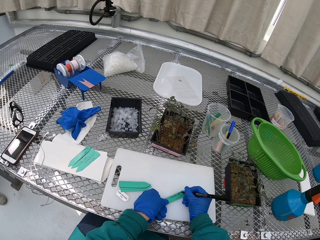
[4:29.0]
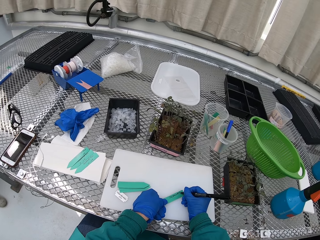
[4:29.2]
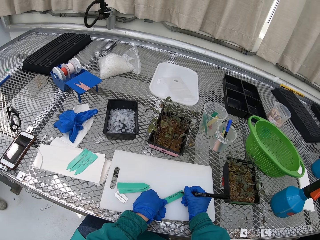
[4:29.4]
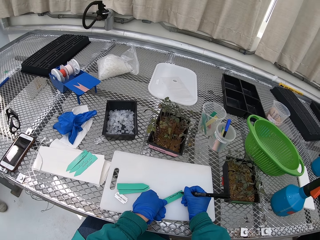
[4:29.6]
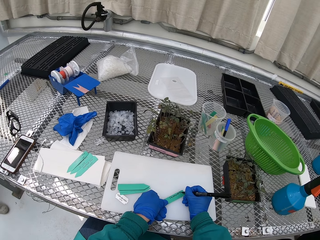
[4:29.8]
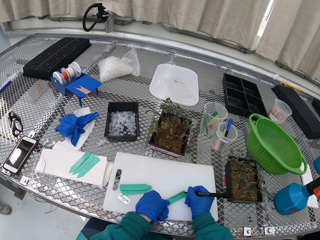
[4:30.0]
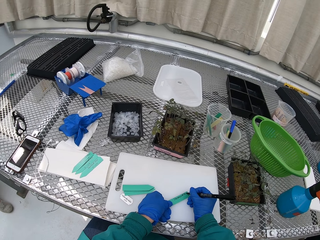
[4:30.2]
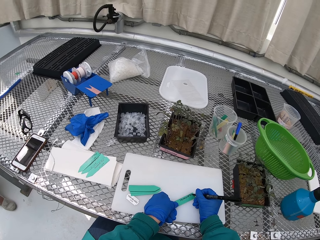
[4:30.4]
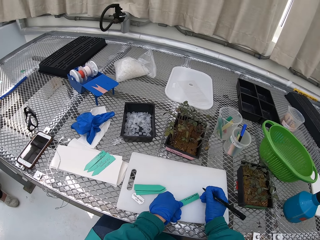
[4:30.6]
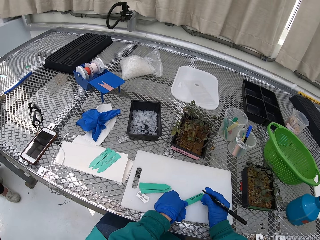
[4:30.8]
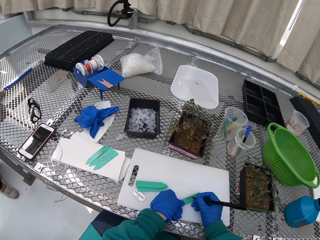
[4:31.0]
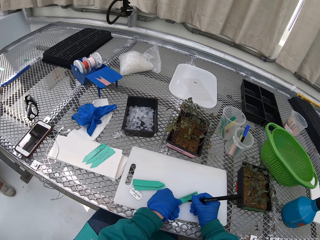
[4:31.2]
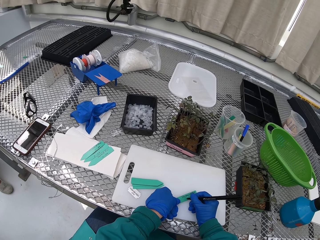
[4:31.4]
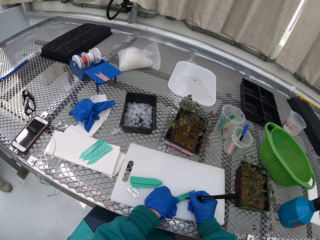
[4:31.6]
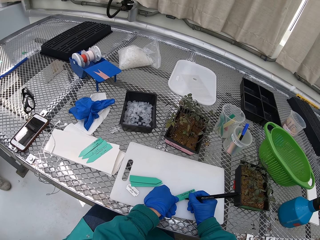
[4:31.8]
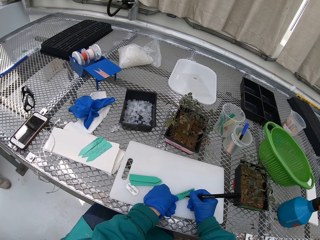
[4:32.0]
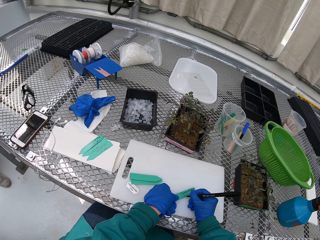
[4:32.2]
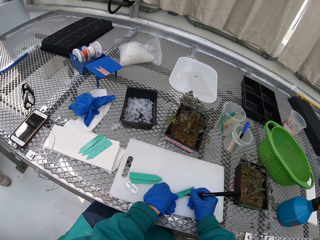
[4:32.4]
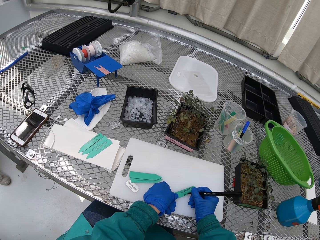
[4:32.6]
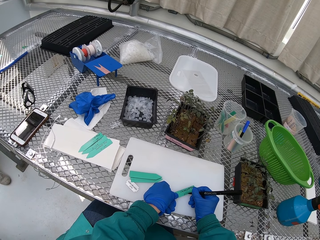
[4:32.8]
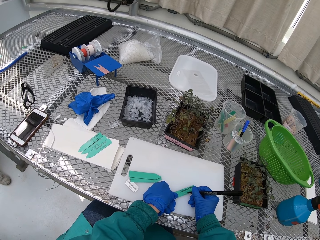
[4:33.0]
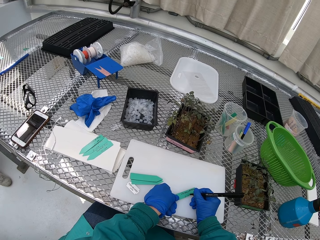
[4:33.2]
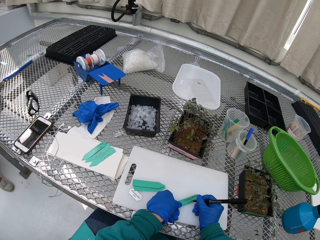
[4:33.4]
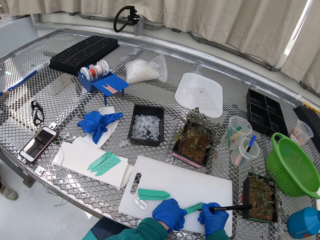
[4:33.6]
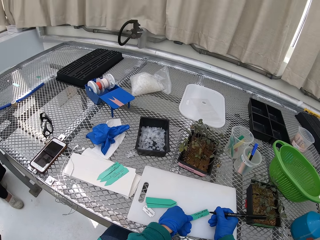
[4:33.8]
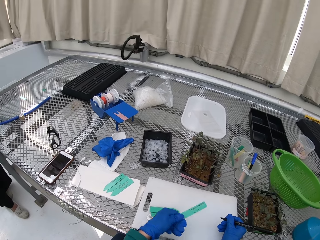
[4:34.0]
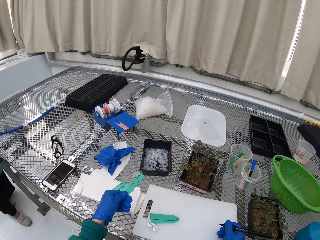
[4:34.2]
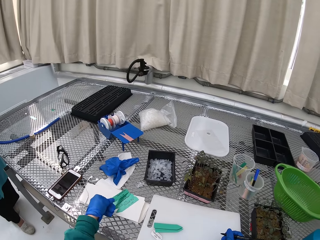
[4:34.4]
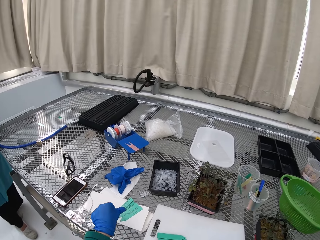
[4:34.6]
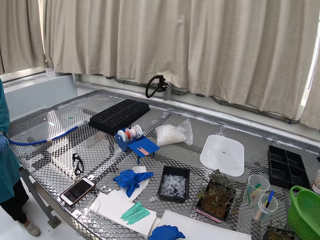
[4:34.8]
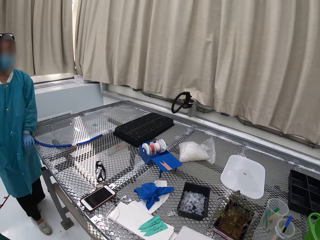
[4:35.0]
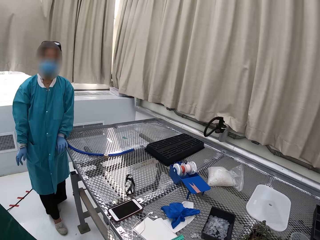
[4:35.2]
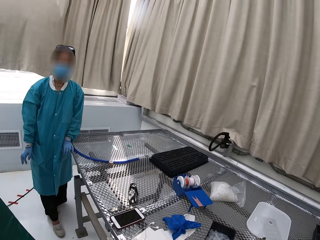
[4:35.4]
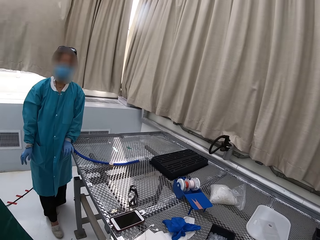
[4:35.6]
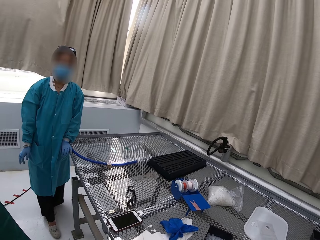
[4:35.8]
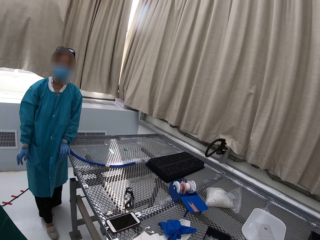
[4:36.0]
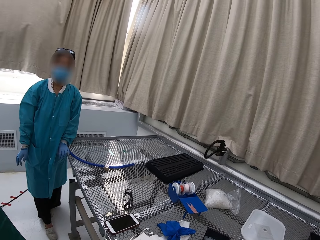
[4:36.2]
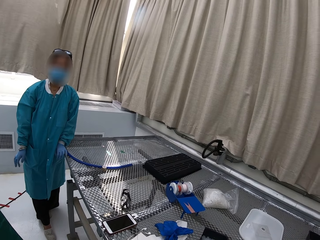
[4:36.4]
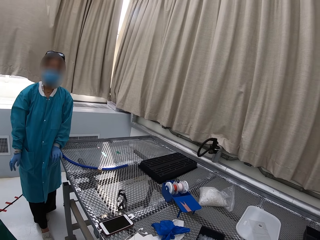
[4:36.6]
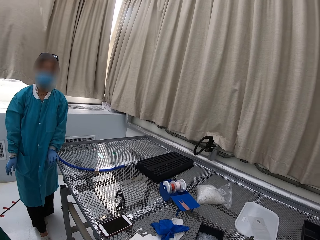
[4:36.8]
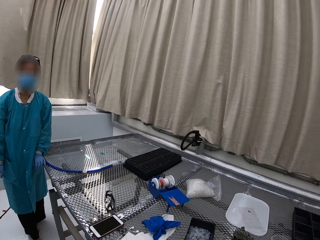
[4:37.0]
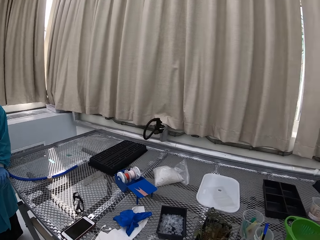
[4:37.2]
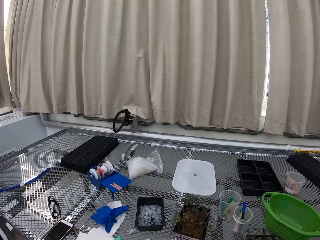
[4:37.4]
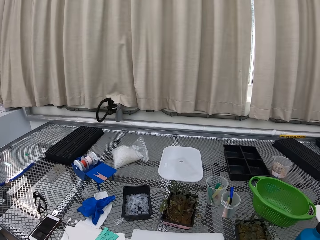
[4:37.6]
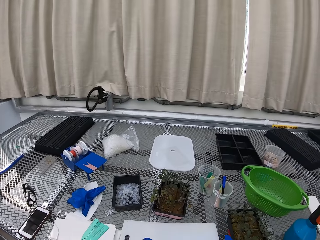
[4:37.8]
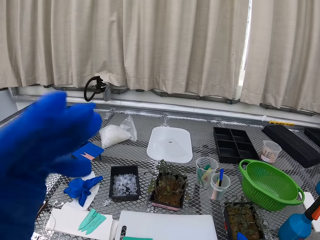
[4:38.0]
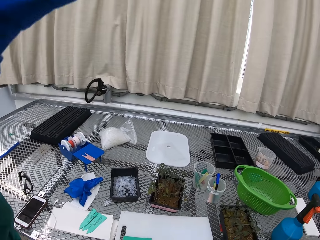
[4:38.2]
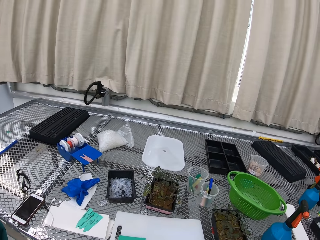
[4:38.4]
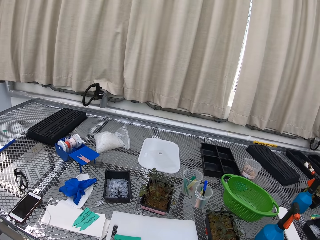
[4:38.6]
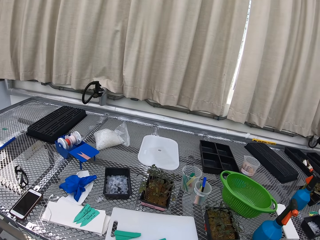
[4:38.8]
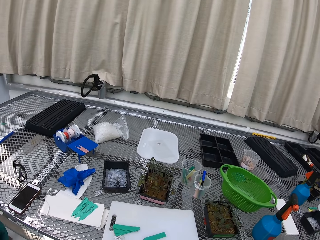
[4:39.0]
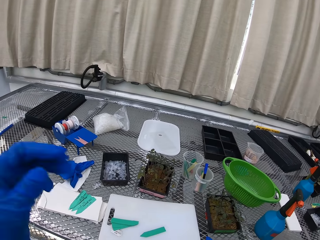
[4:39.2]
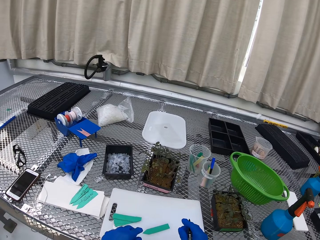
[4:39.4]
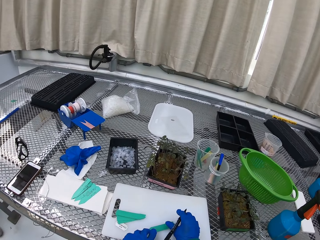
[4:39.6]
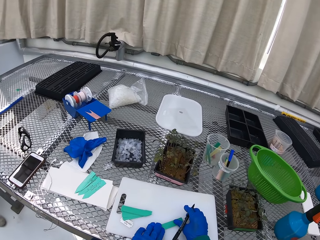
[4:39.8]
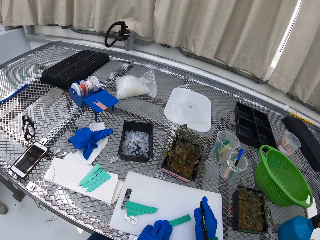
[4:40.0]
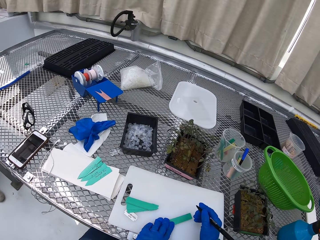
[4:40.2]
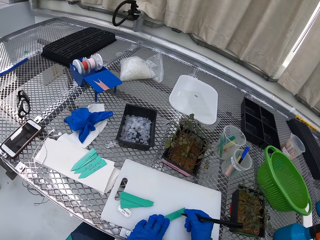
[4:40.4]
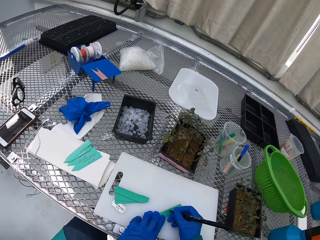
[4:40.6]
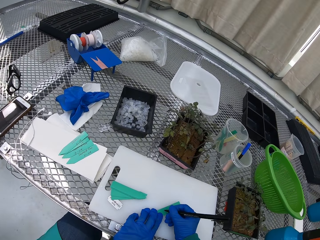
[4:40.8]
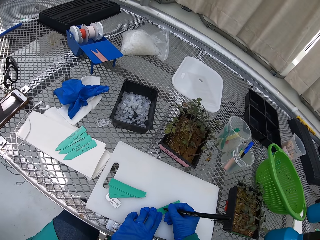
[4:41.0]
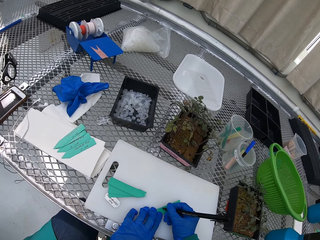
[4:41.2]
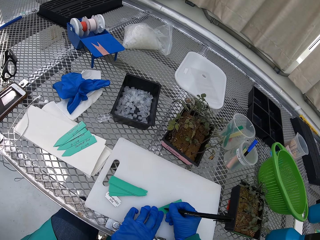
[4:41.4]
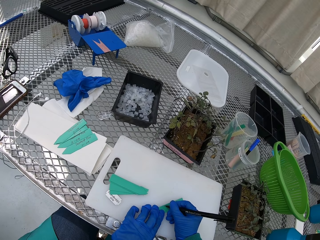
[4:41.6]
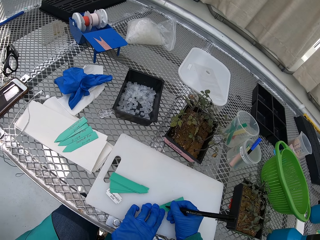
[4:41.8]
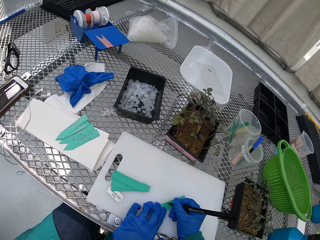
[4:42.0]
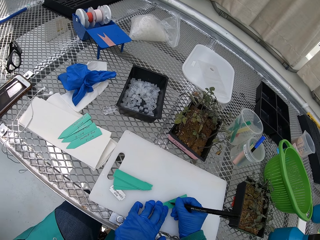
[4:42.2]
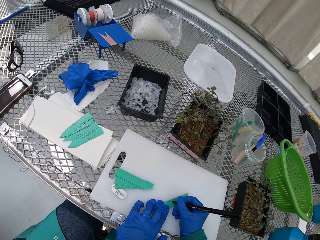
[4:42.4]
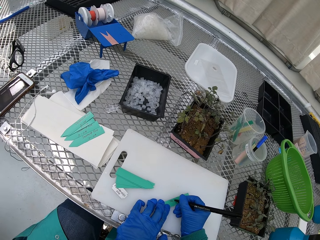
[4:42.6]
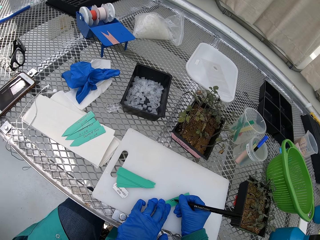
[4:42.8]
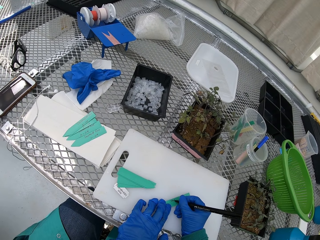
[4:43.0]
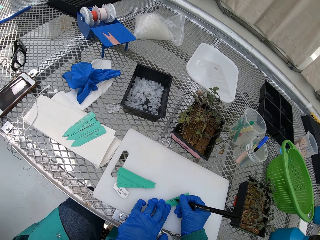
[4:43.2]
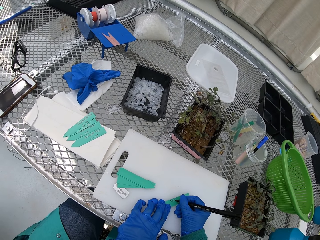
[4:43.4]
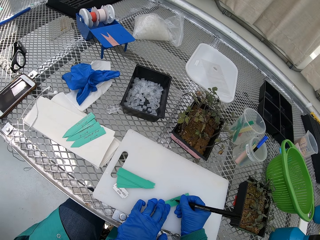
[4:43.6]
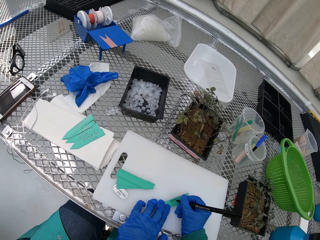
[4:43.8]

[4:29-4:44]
The camera wearer puts the object away. They adjust the camera. They write on something.

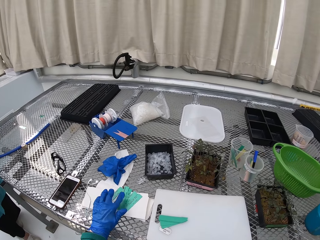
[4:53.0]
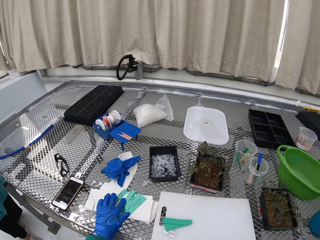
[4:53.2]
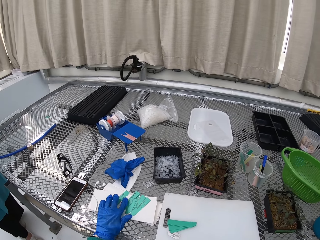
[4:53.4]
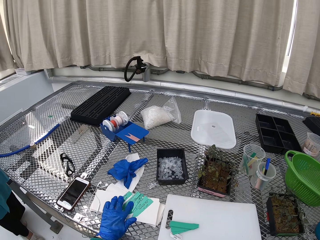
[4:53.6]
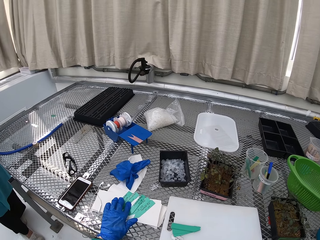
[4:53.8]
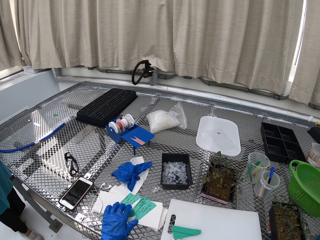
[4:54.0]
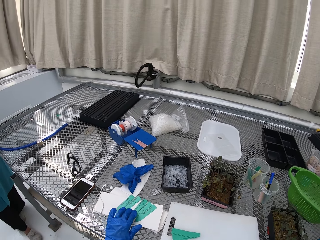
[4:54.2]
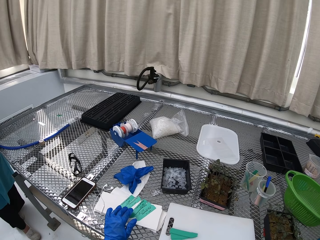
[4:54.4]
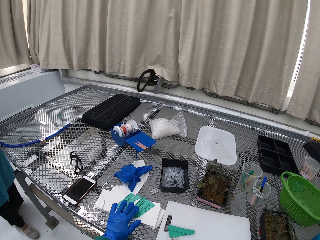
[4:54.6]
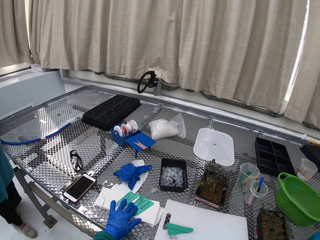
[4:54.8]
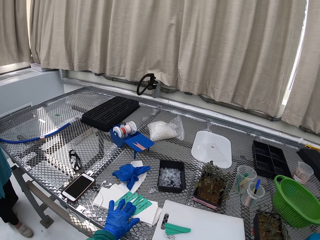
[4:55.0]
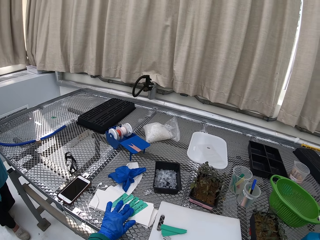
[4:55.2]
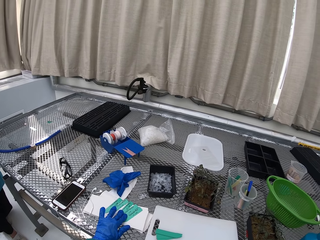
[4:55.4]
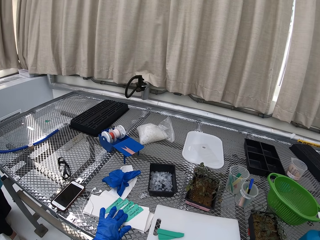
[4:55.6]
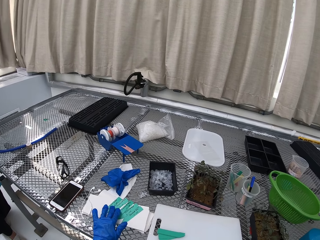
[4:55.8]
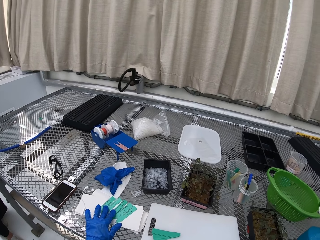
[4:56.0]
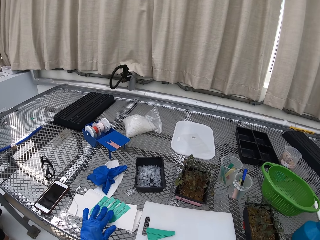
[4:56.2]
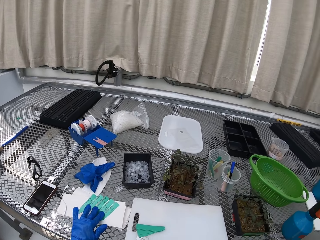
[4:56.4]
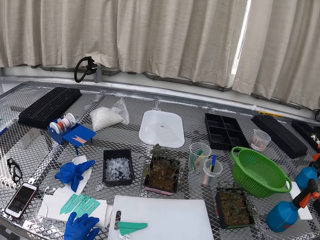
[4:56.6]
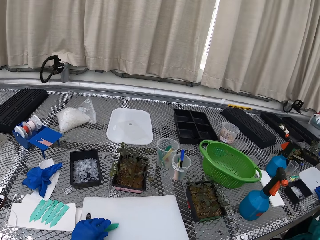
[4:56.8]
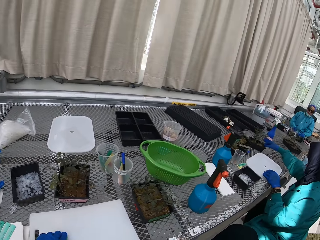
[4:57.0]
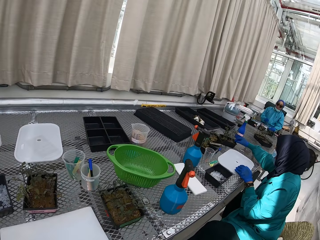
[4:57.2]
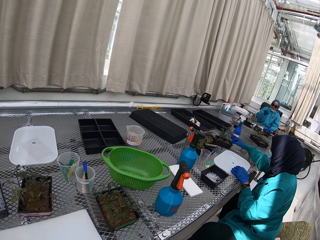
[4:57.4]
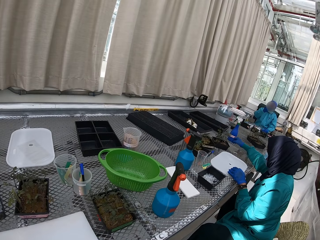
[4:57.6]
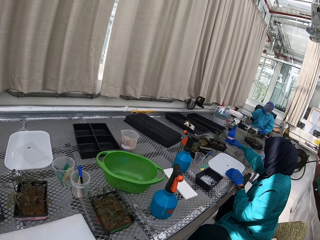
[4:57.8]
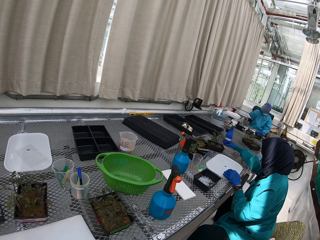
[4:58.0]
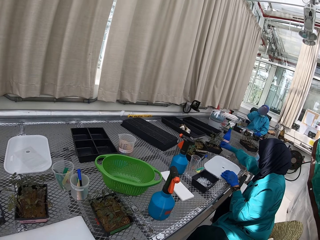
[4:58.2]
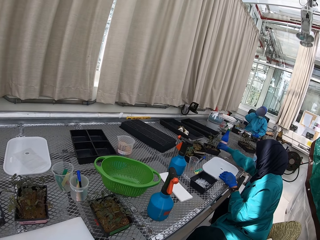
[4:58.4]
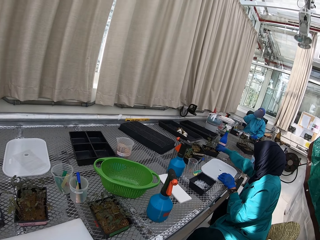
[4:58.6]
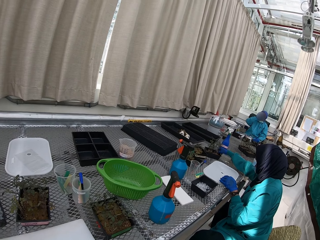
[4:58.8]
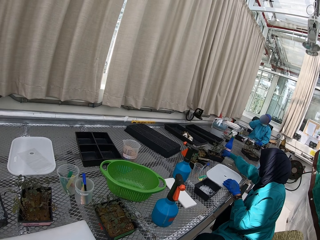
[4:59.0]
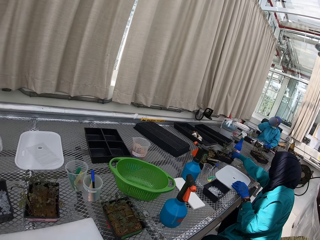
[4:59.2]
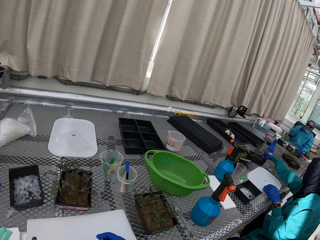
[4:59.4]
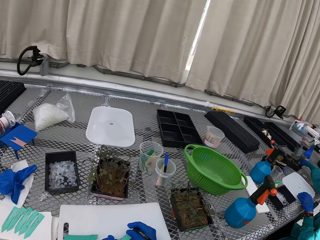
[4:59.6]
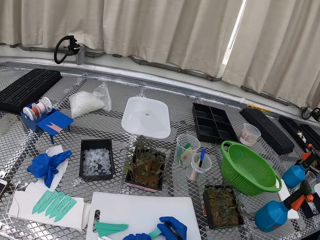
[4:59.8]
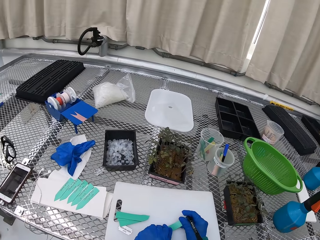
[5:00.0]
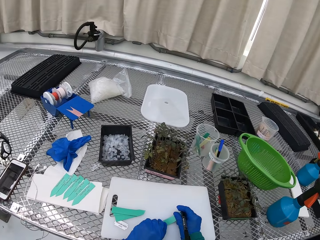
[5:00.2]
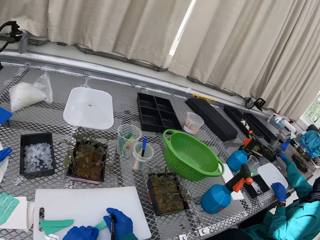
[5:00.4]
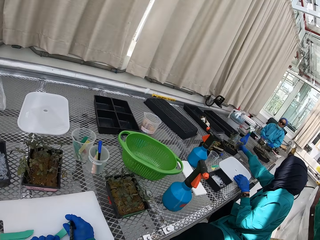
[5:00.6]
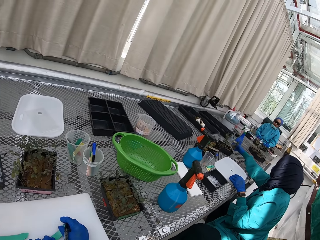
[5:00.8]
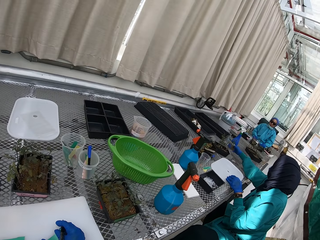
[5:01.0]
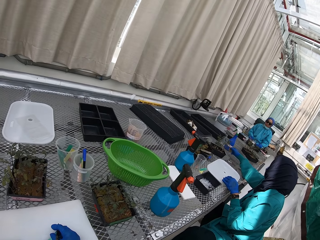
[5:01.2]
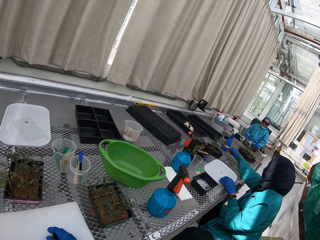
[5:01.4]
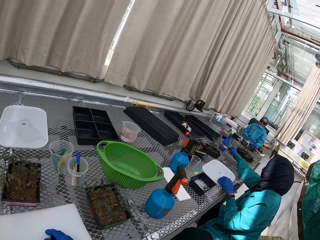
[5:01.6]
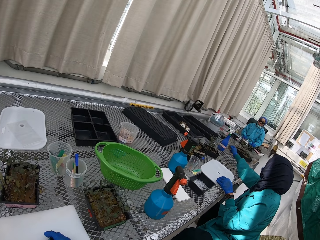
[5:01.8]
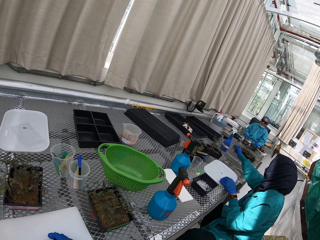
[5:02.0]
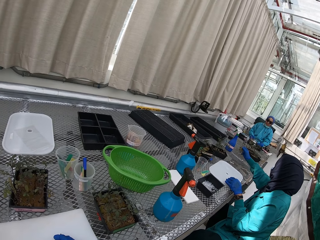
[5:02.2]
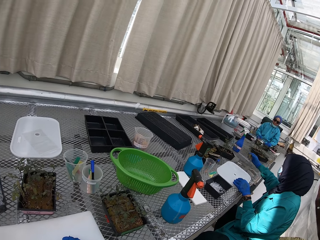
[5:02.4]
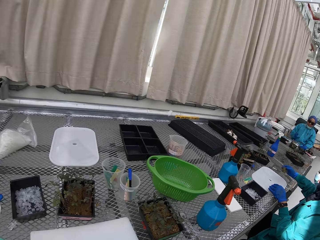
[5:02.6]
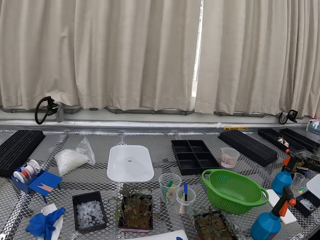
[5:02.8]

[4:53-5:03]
The camera wearer puts the label away and counts the labels.
